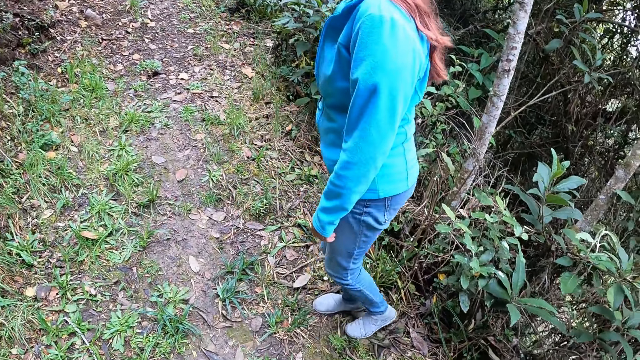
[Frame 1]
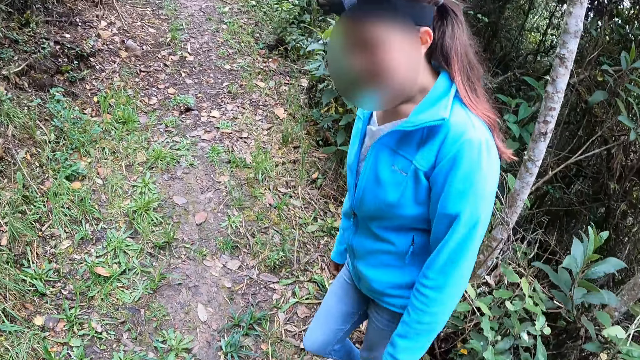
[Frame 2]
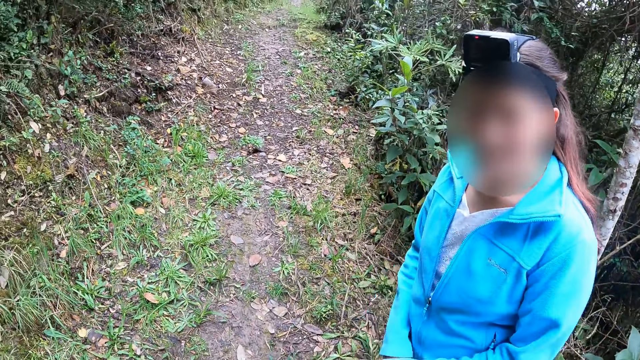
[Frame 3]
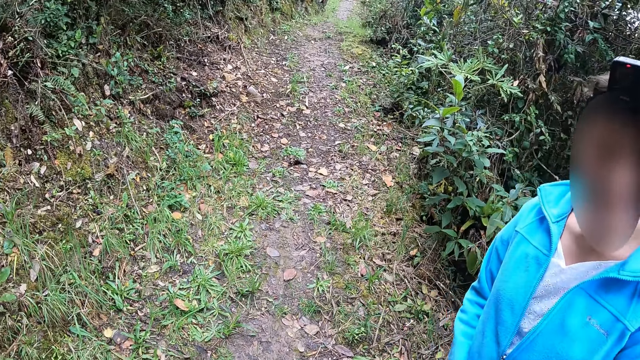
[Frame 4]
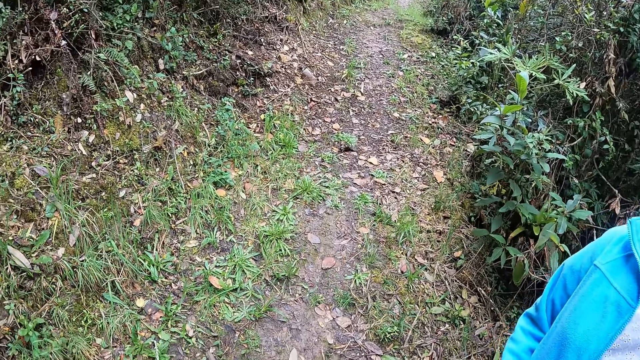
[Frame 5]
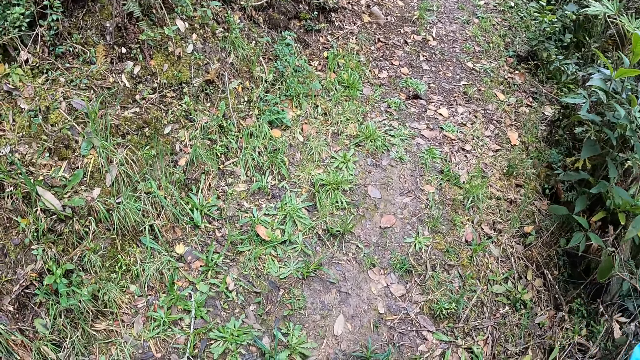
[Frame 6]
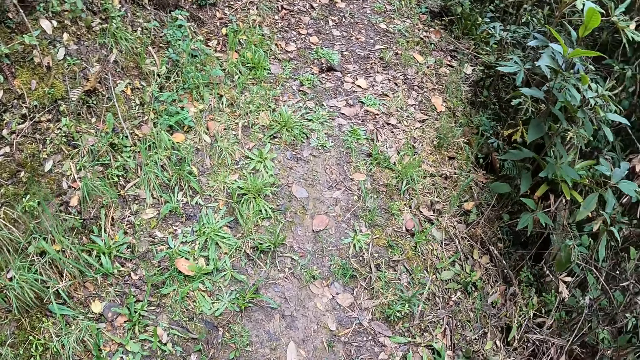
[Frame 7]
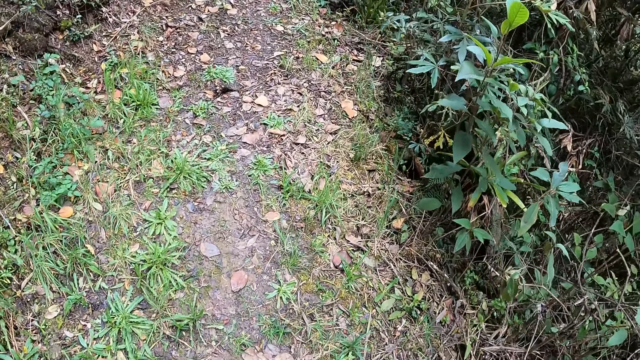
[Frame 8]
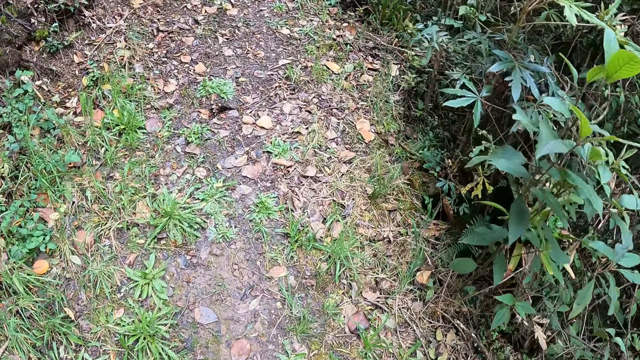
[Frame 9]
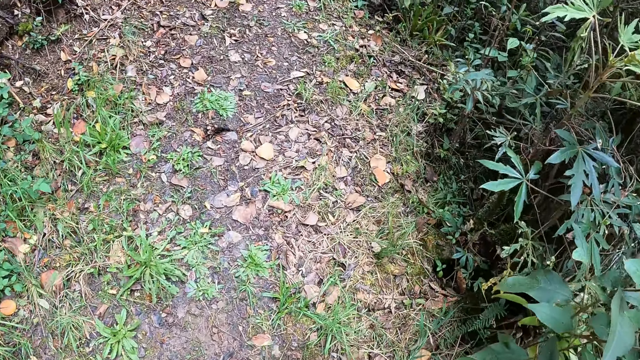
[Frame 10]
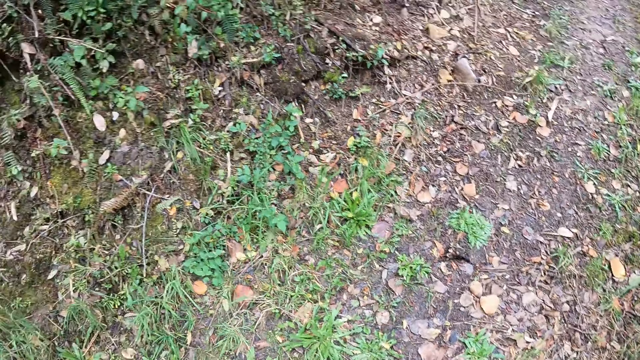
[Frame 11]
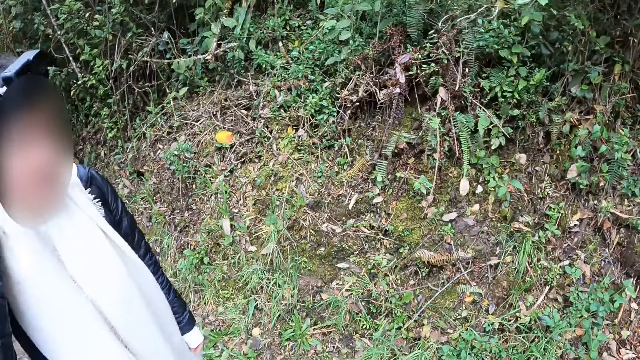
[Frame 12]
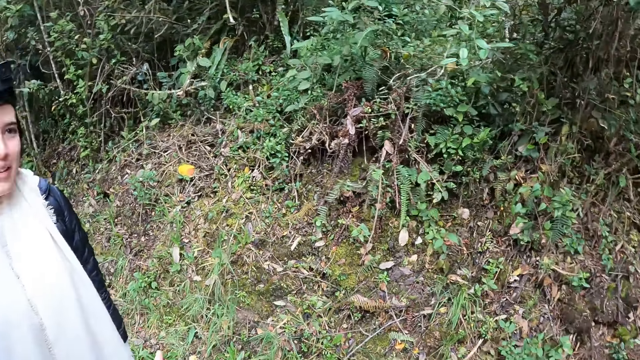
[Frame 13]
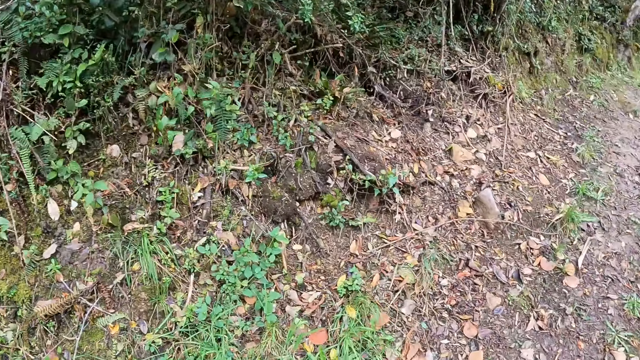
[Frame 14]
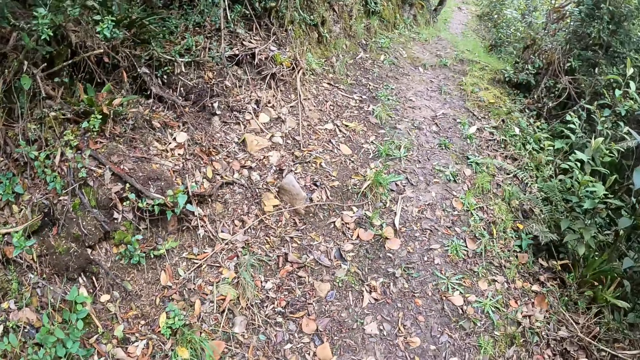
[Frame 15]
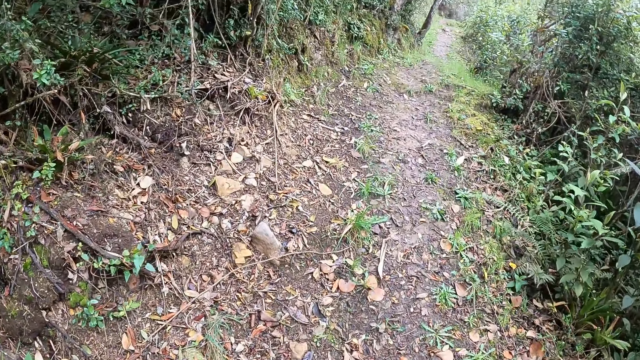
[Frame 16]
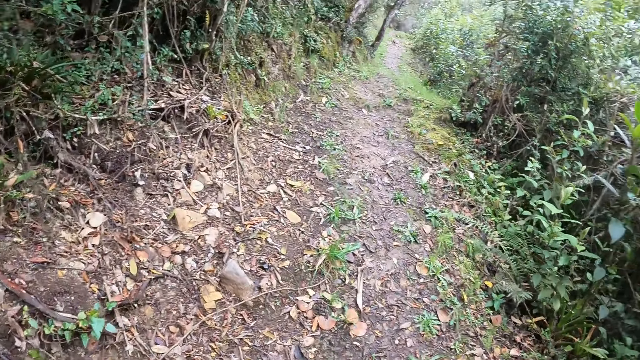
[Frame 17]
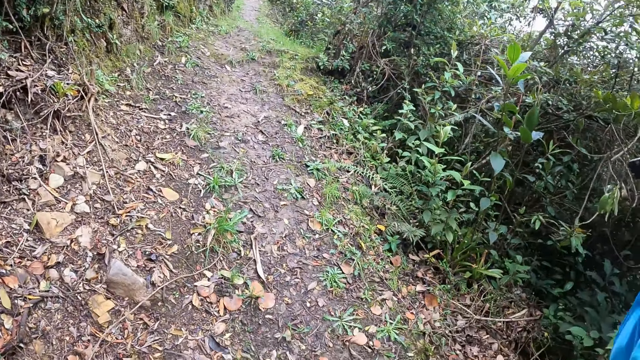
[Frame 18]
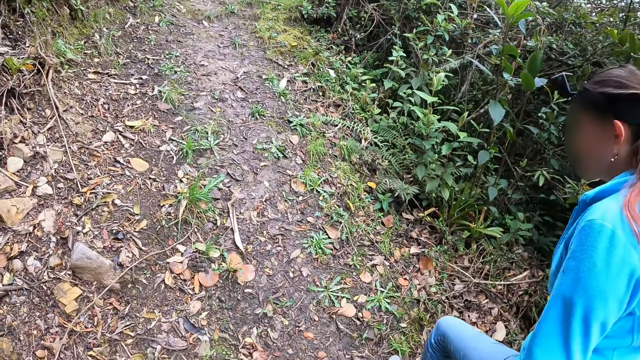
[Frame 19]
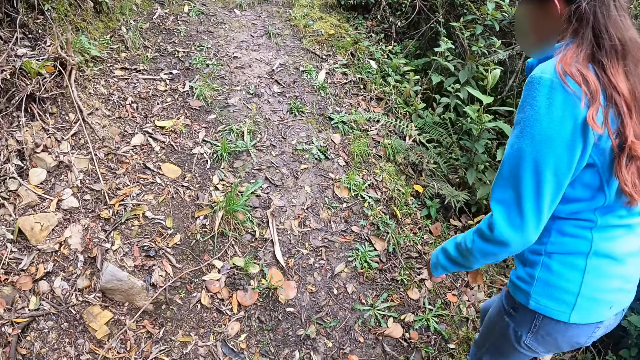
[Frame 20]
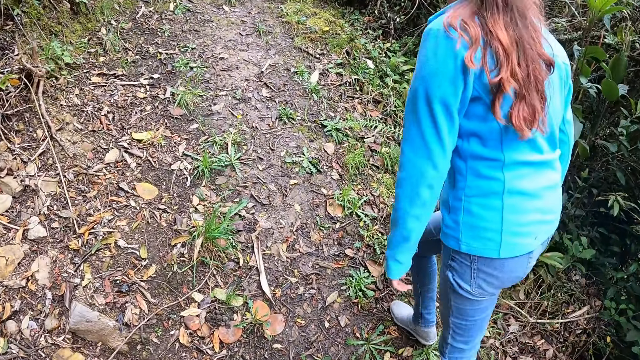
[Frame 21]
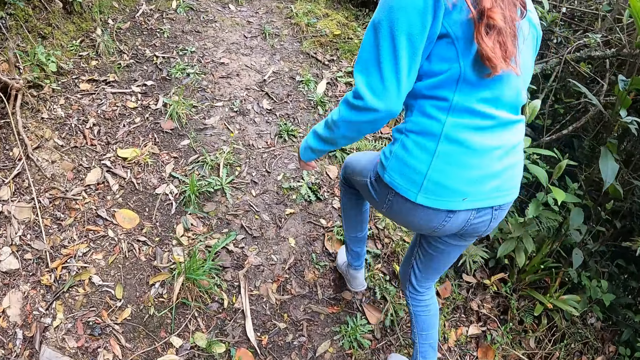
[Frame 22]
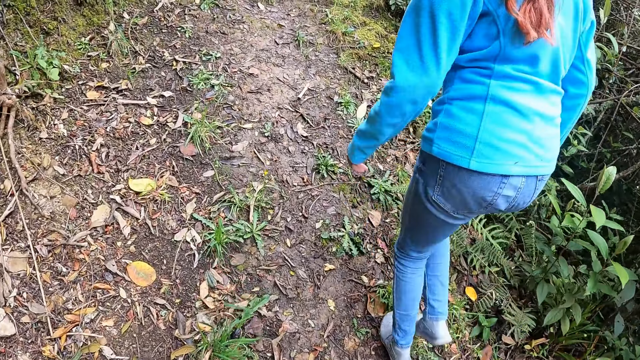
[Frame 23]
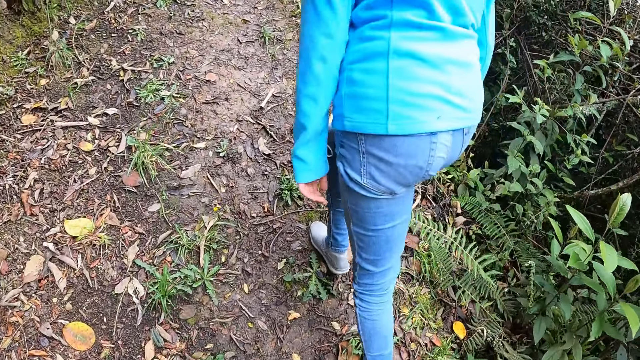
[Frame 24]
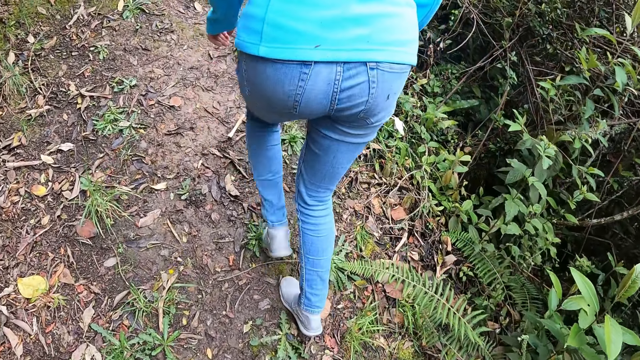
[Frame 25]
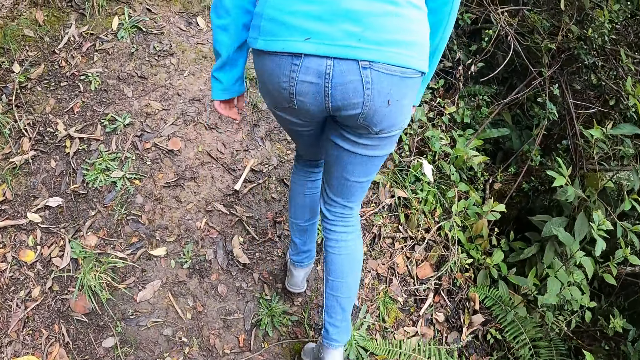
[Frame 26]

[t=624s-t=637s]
The camera wearer converses with a woman. The woman turns back. The camera wearer walks around the forest. They look around. They walk uphill around the forest. They look at the woman.

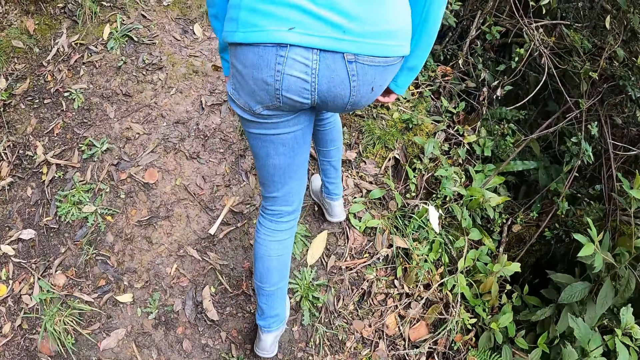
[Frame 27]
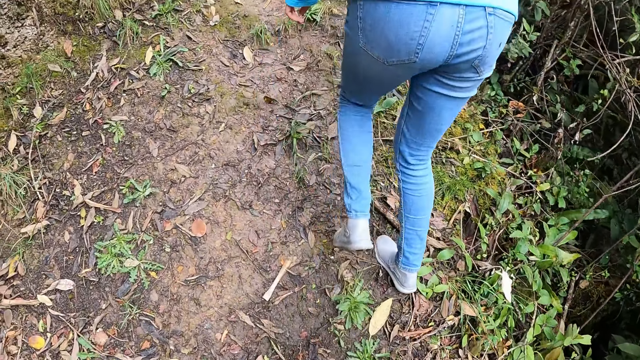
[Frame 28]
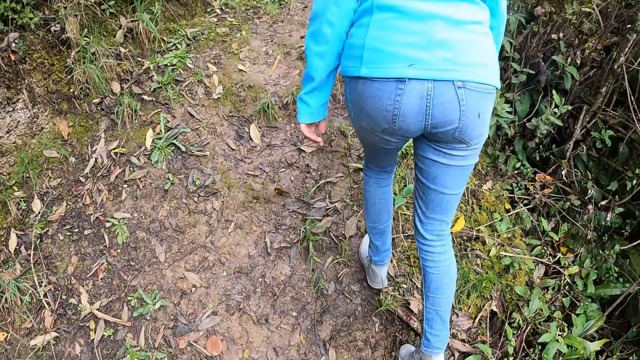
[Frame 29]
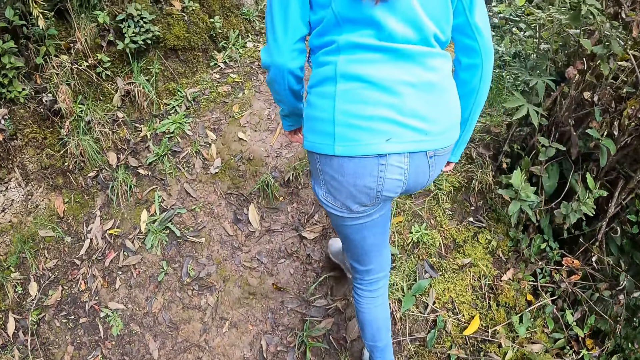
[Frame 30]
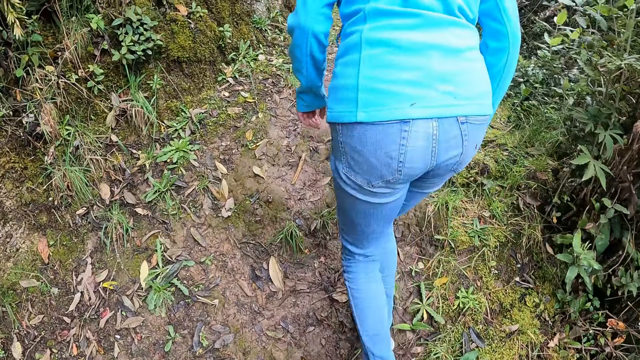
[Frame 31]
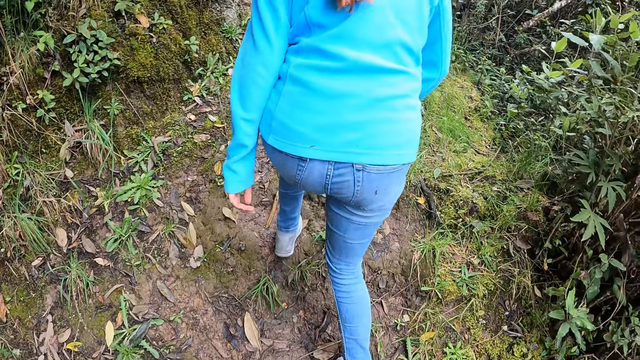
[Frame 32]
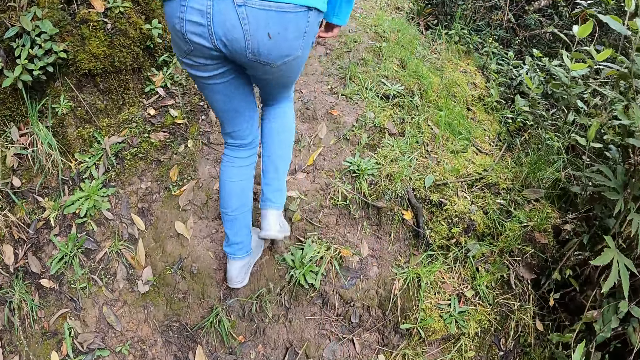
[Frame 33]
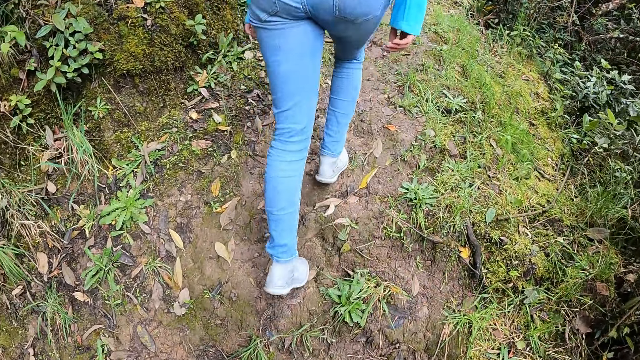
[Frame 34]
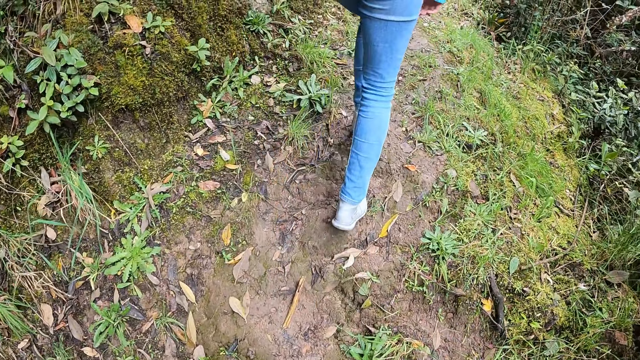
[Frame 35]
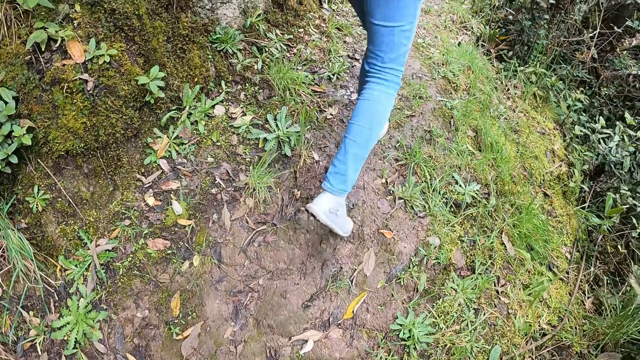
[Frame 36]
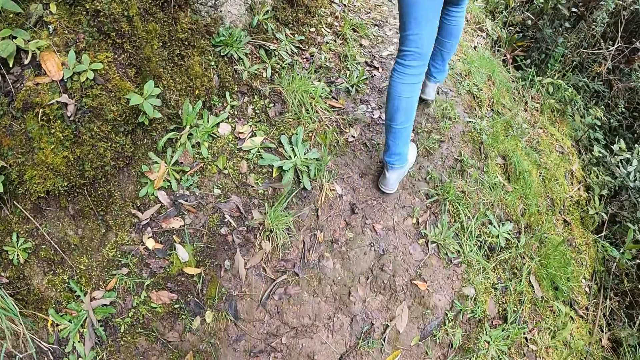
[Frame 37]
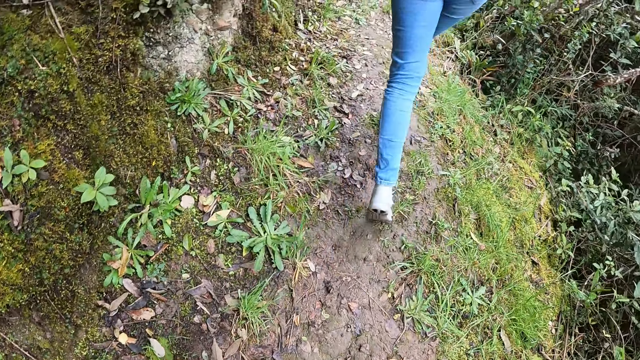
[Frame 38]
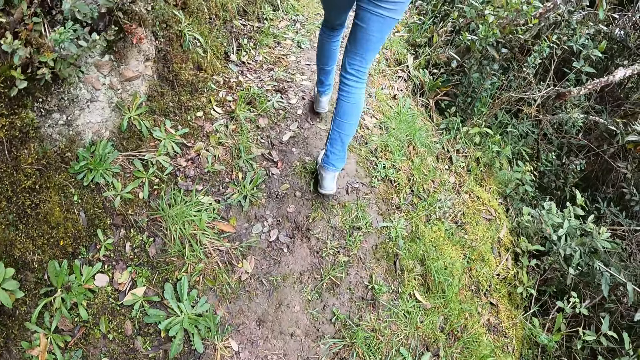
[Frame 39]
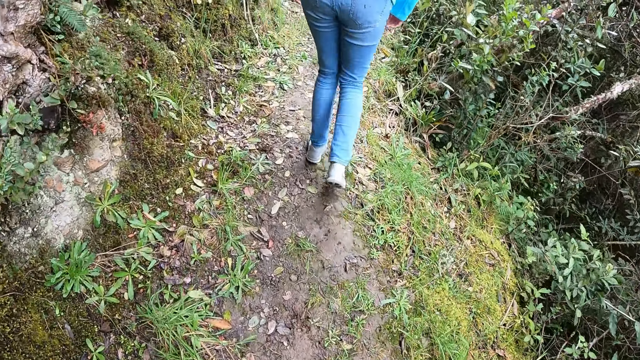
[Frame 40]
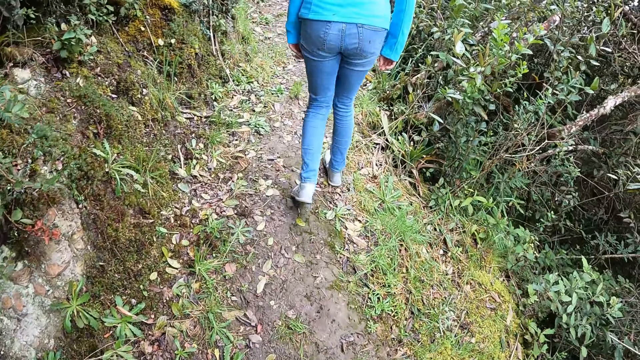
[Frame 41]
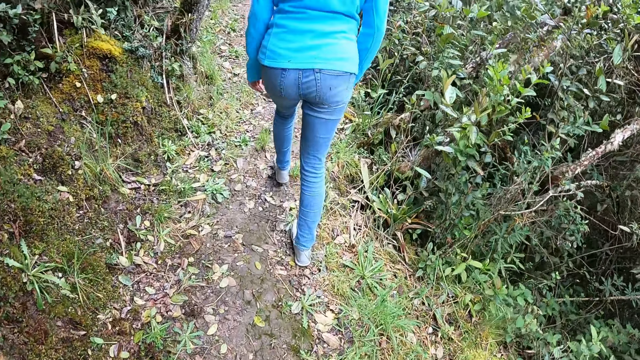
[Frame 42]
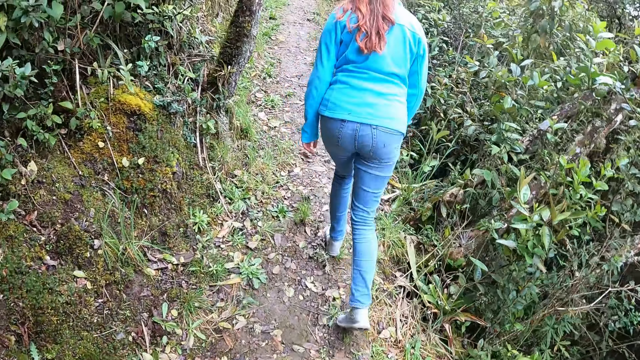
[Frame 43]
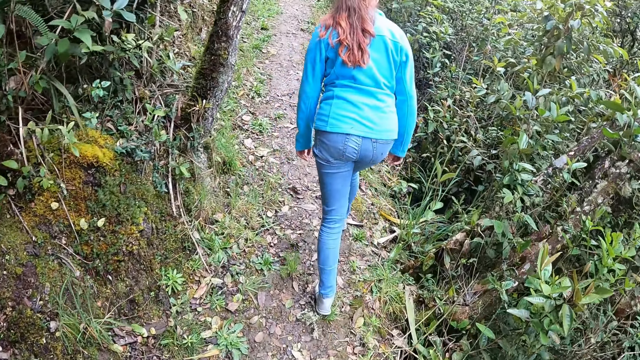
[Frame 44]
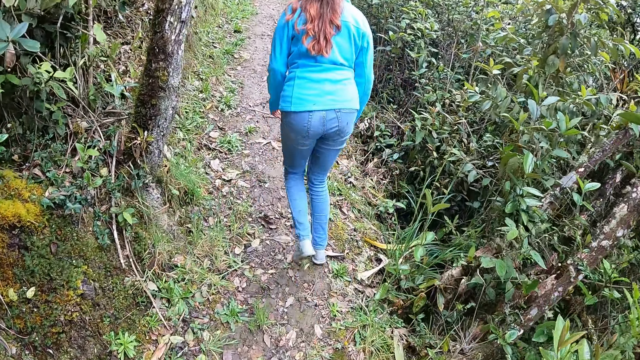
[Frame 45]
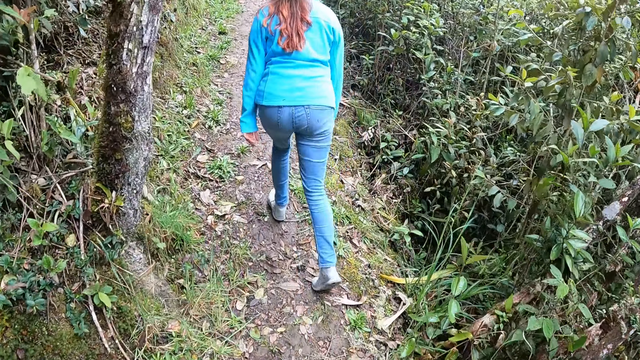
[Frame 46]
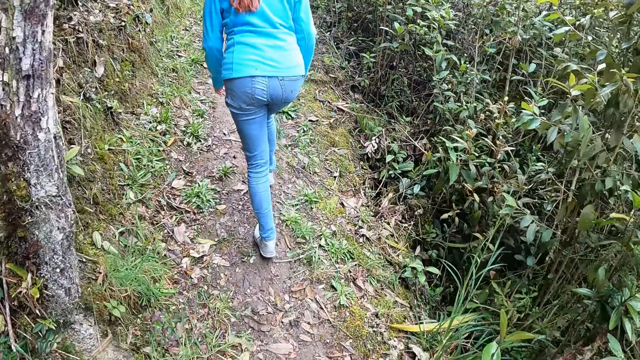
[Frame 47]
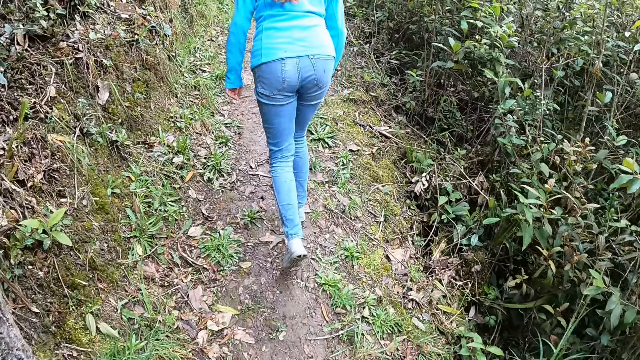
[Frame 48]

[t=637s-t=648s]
A woman walks uphill. The camera wearer walks uphill.
